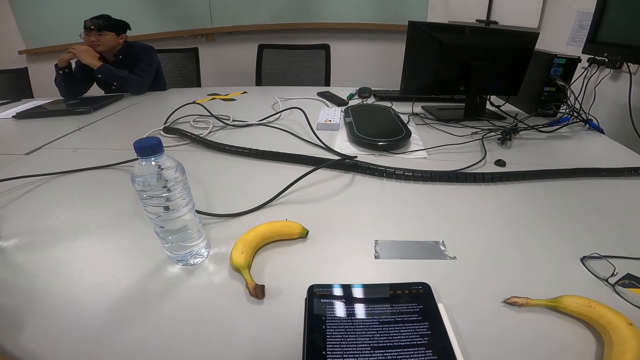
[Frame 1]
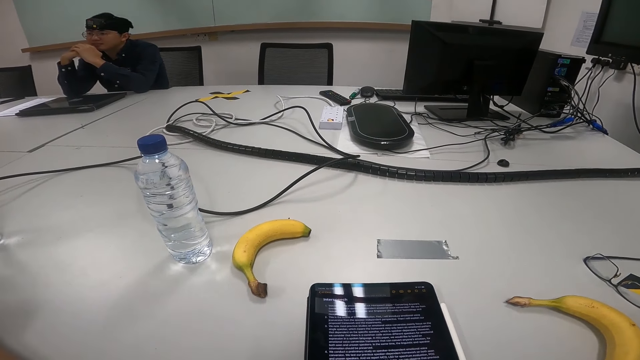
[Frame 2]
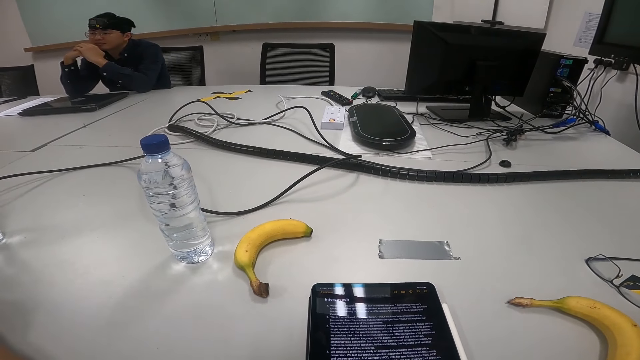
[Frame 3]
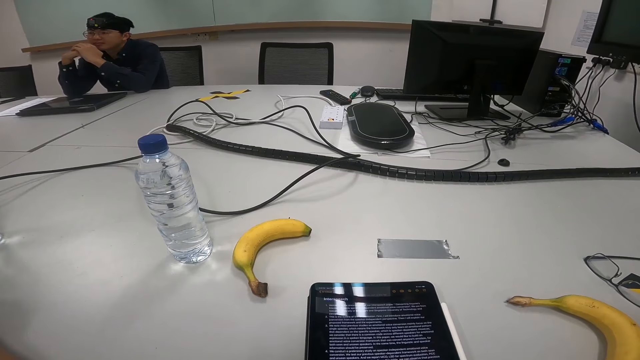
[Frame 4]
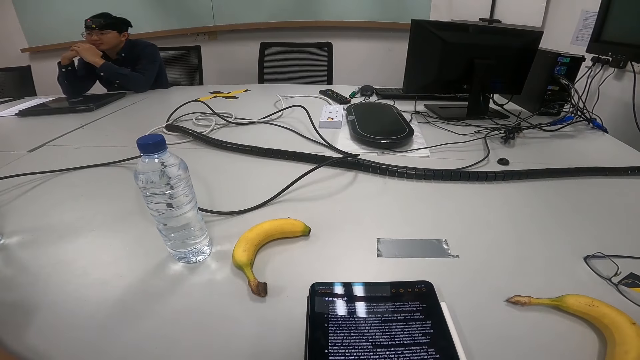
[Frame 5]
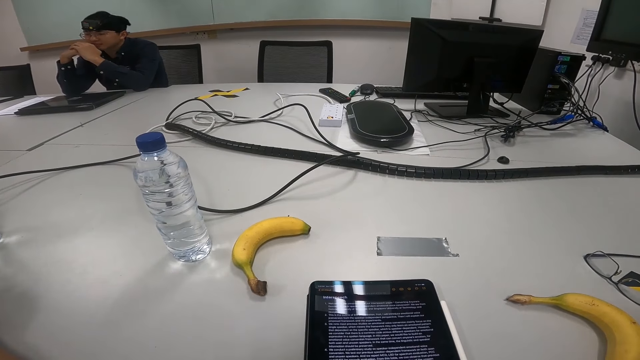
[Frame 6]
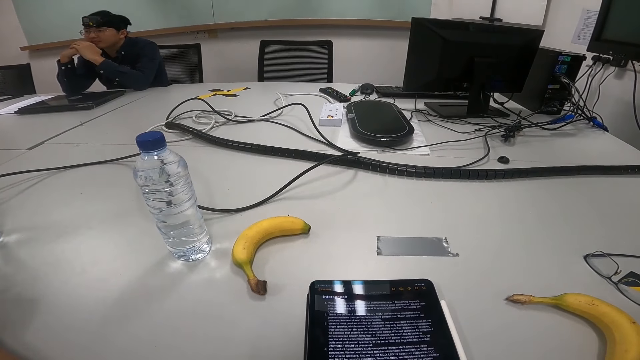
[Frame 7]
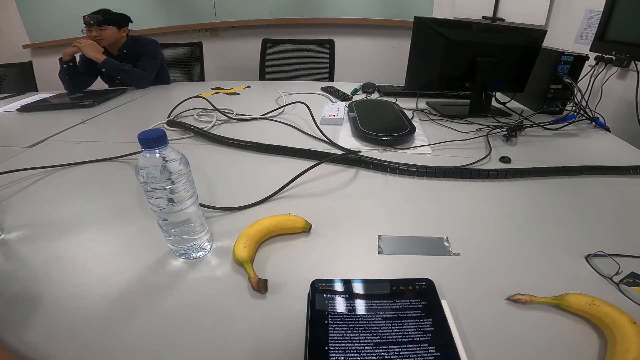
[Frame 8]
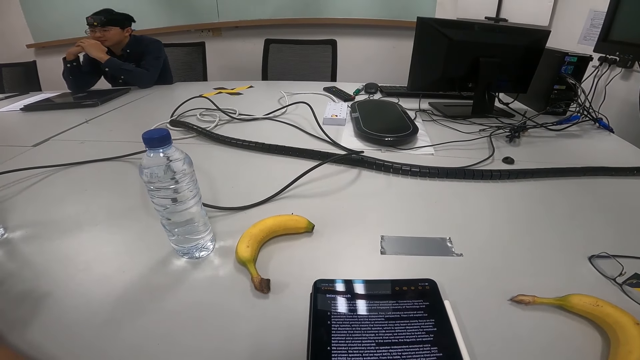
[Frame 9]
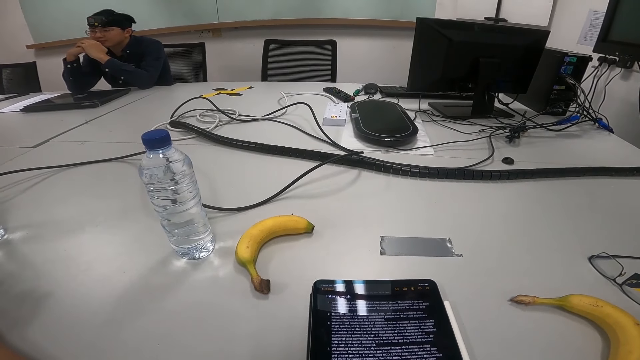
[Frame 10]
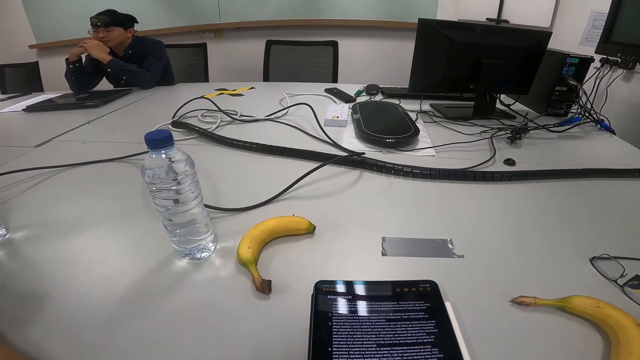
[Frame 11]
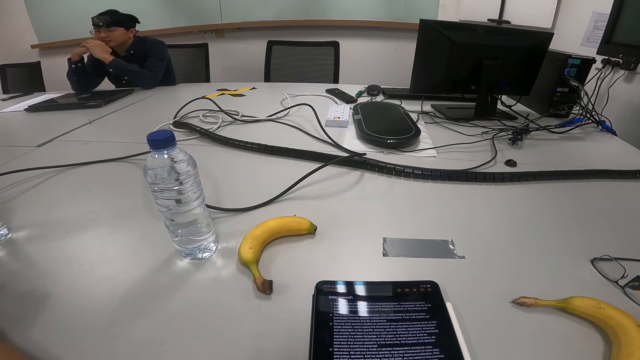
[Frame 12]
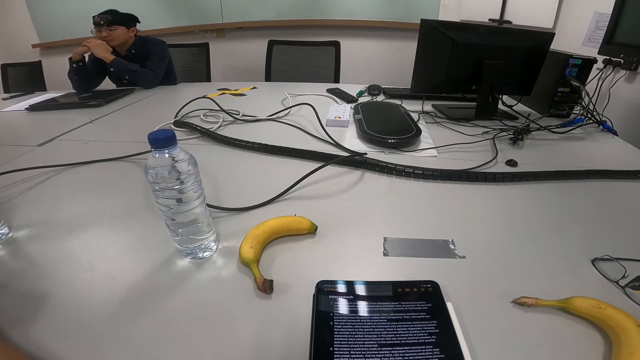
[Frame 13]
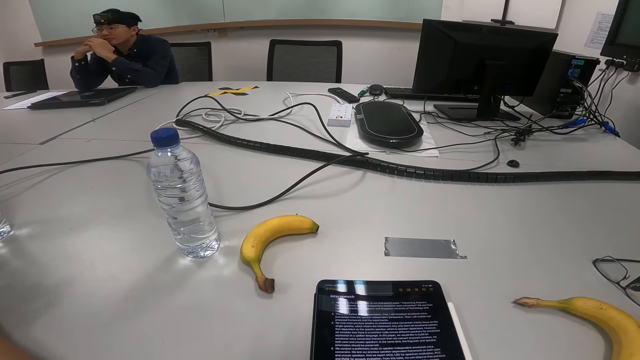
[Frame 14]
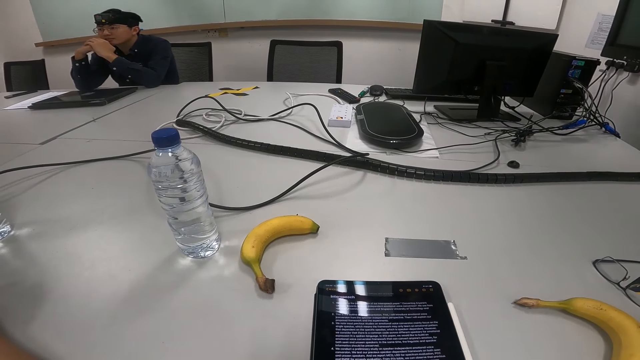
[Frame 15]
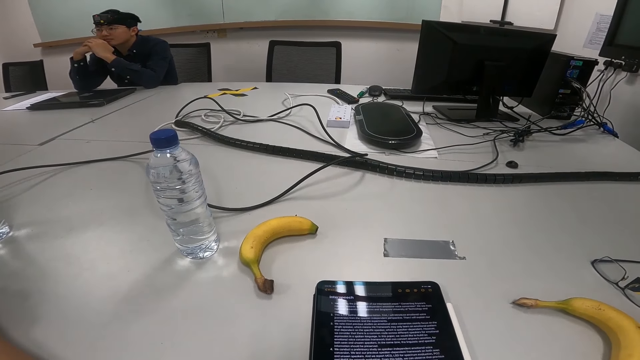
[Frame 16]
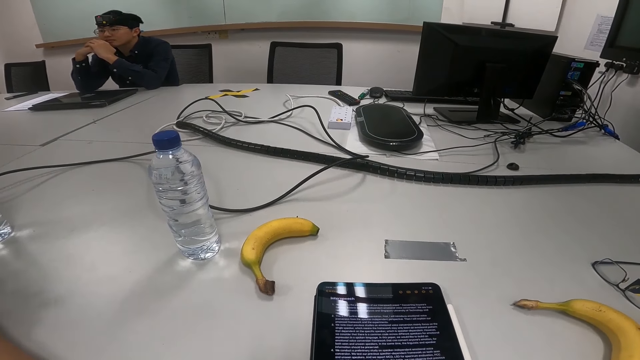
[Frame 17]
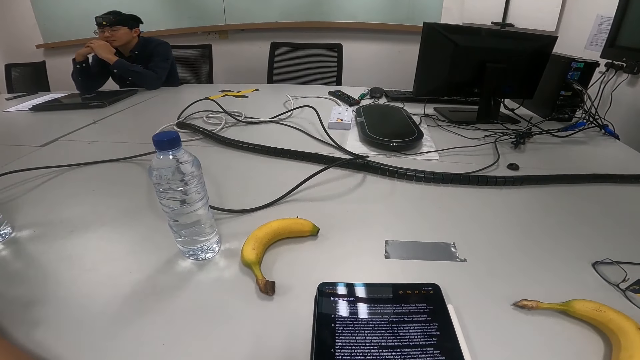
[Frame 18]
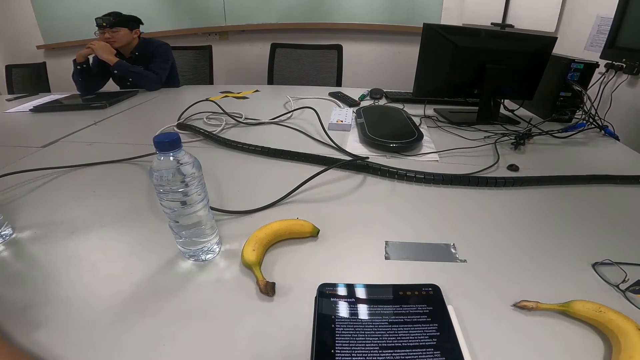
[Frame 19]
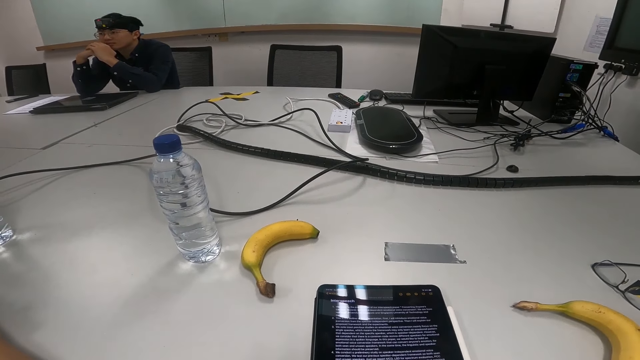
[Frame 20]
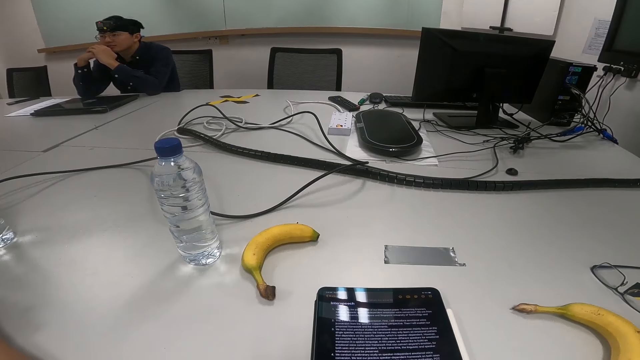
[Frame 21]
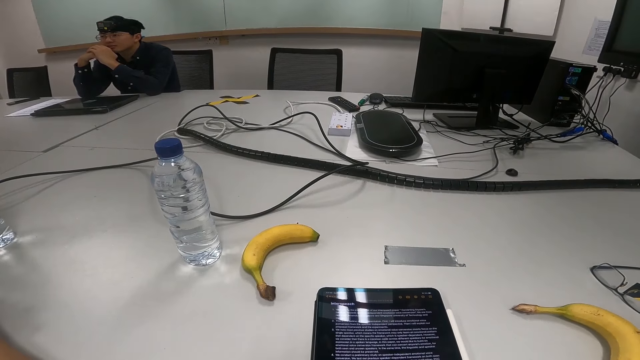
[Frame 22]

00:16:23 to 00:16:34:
A person nods the head.

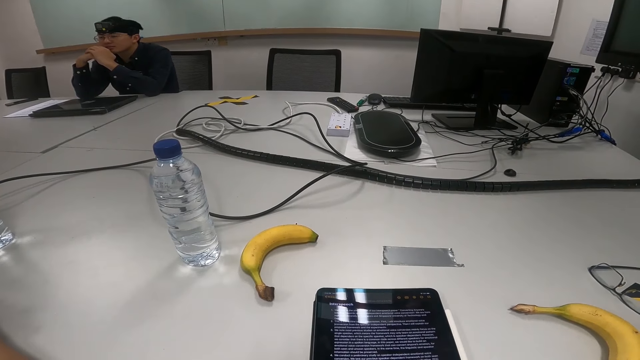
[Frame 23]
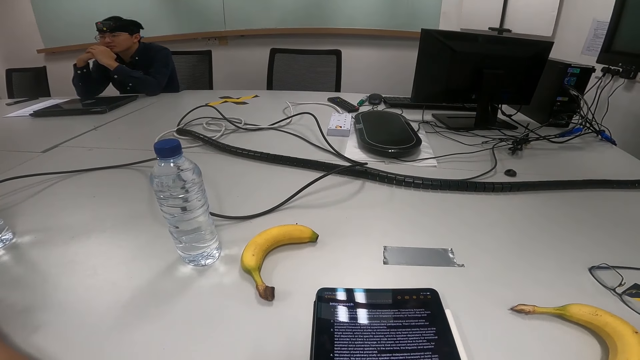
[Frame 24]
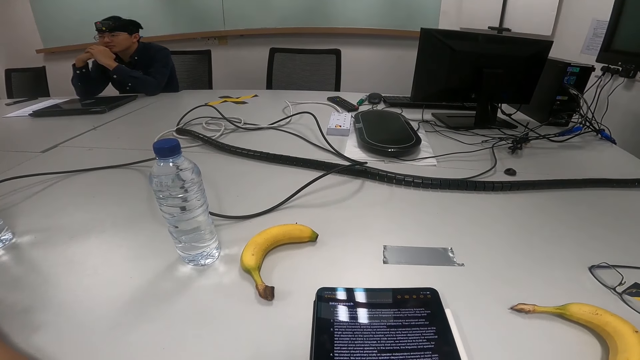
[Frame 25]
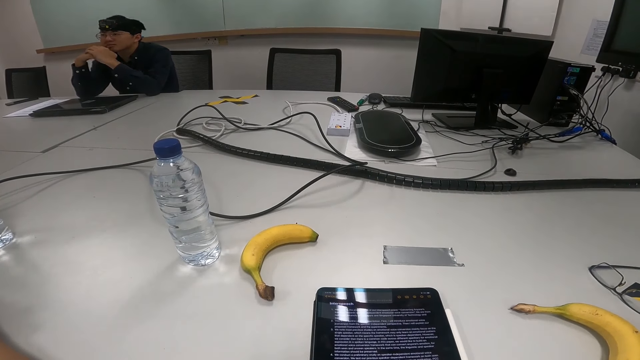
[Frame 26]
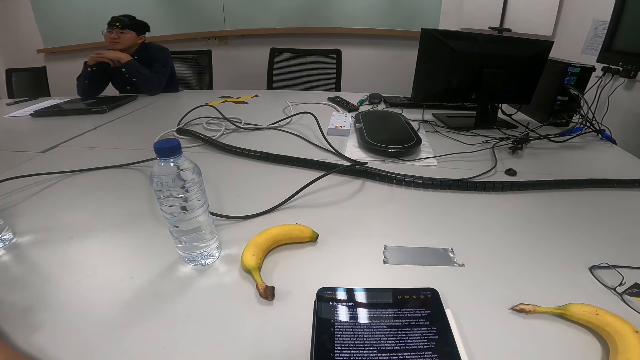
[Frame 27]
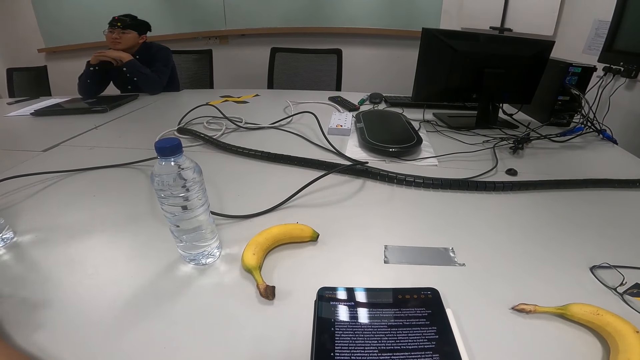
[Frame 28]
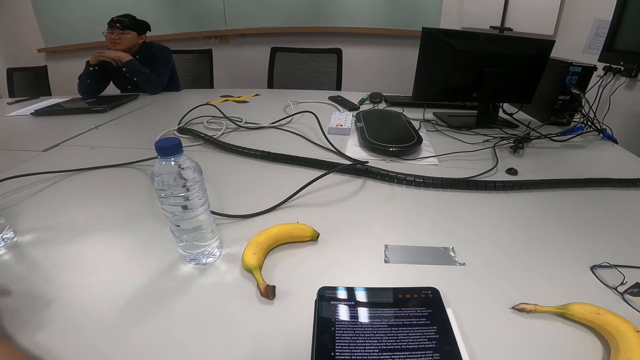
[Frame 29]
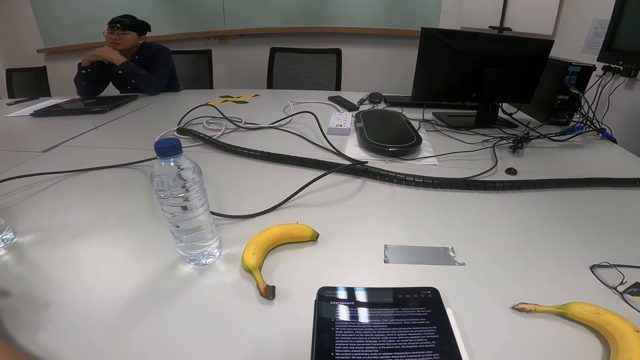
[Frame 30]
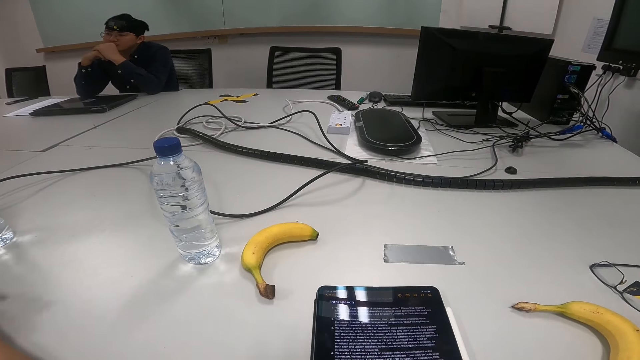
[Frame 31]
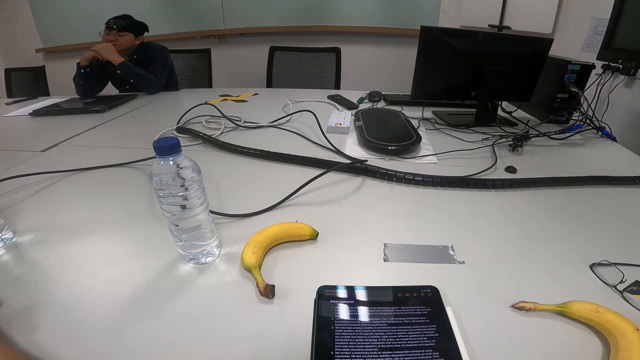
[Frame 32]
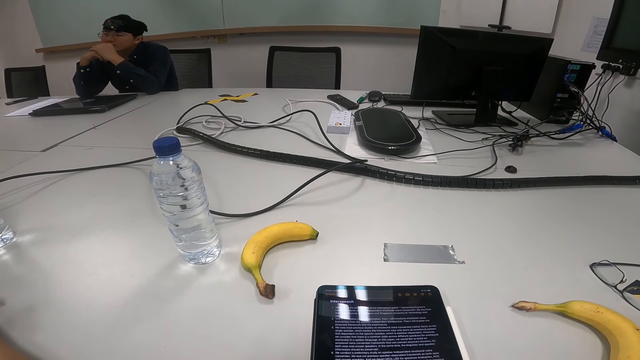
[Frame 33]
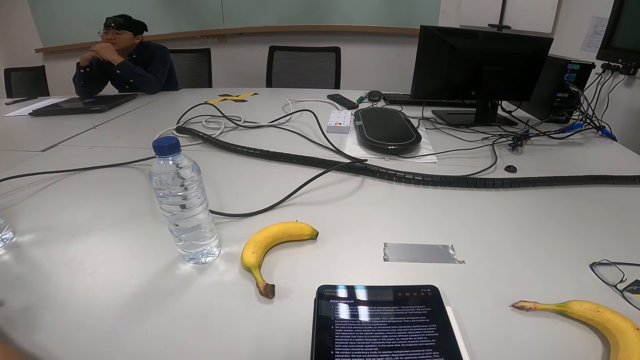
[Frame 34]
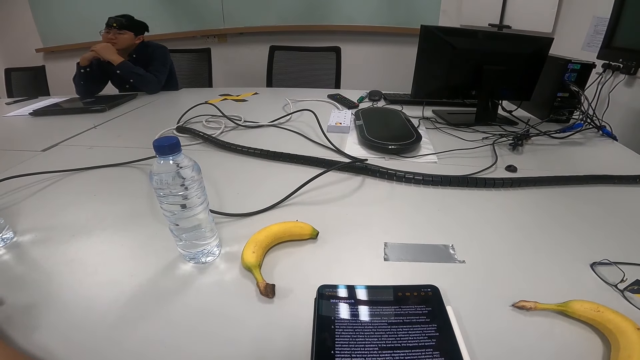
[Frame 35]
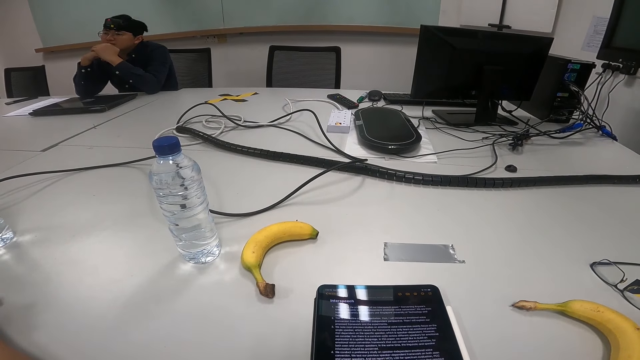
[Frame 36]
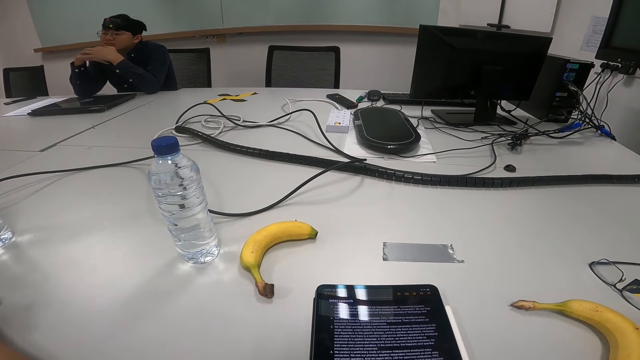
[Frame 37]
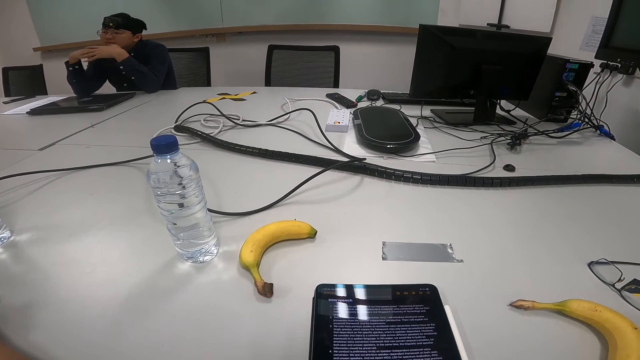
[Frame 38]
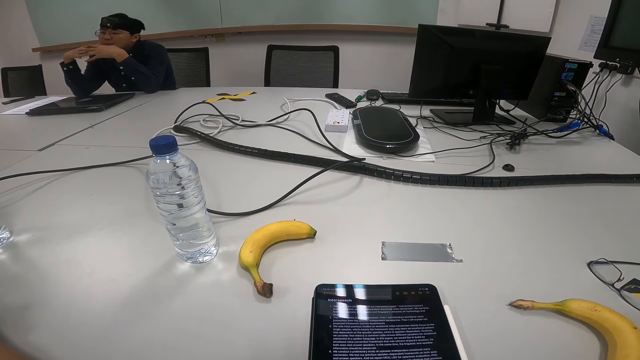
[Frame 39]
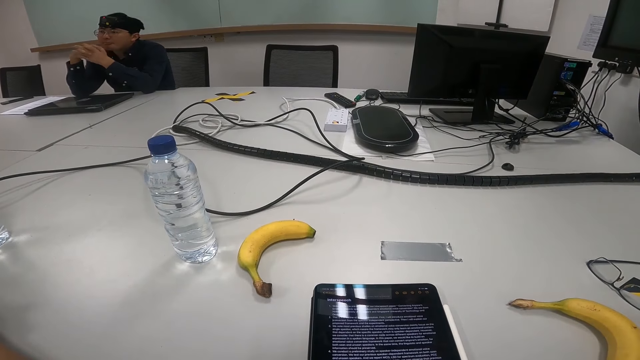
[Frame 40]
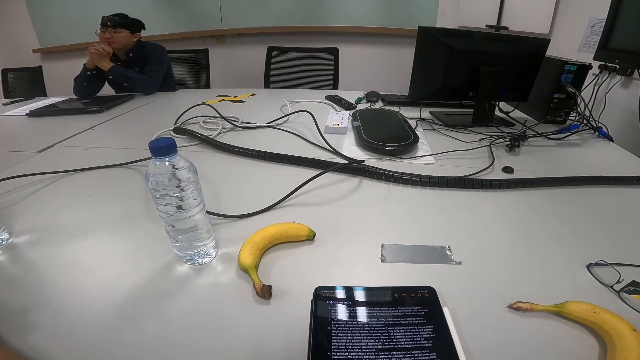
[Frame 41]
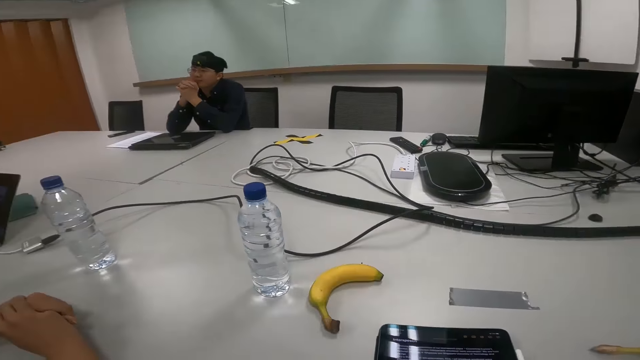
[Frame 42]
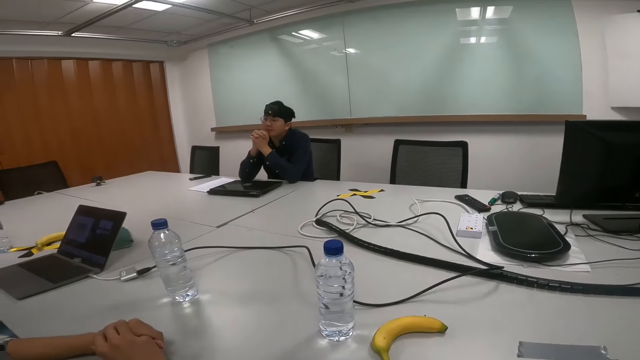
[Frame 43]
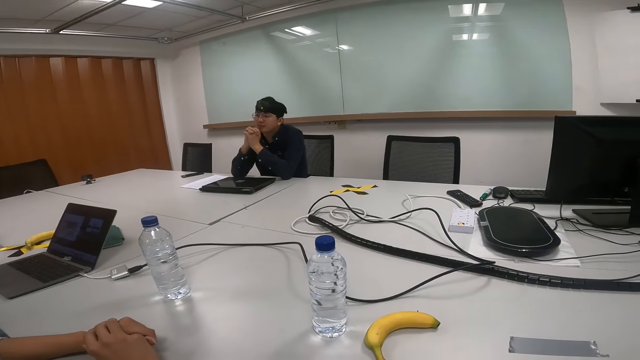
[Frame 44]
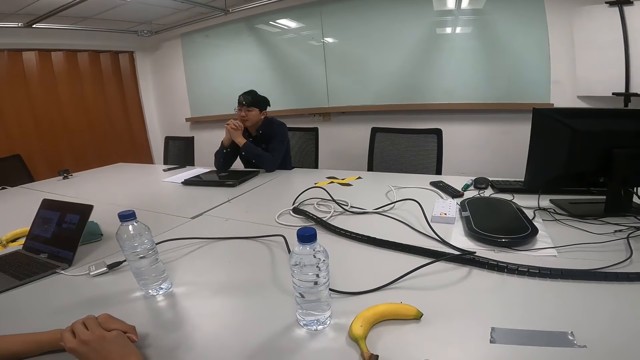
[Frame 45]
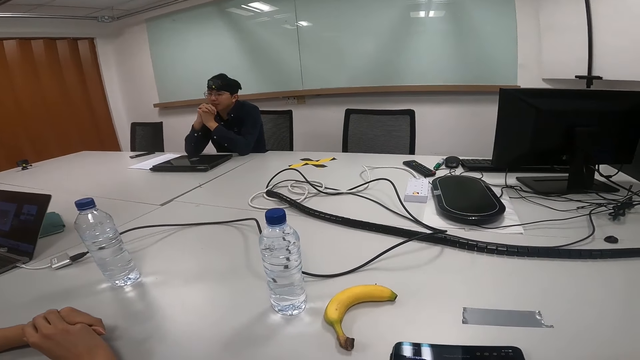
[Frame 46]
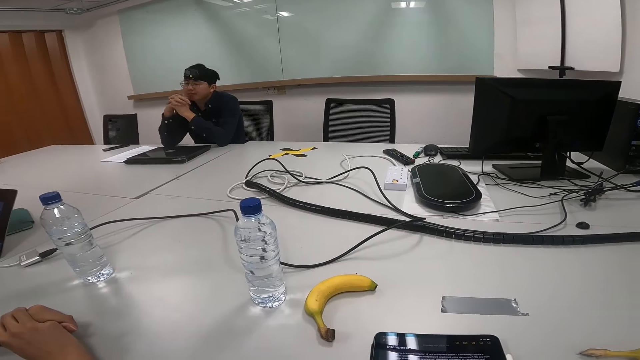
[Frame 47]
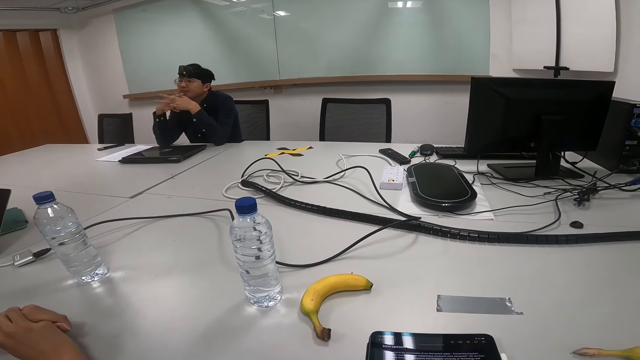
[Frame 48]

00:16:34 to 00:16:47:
A person moves hands, nods the head, and straightens the hands.
